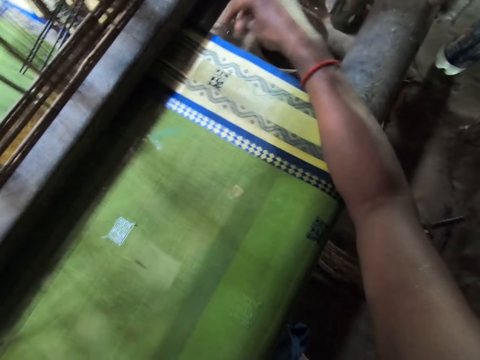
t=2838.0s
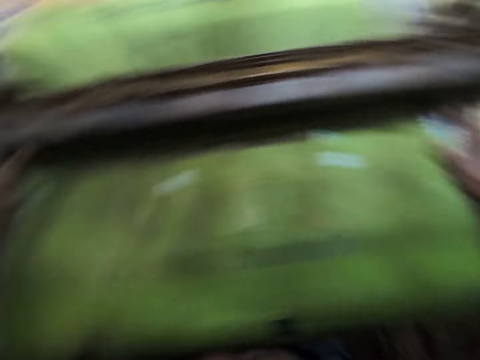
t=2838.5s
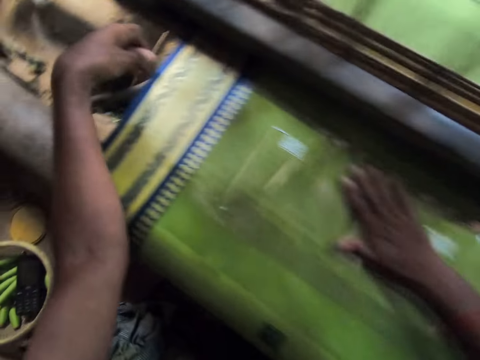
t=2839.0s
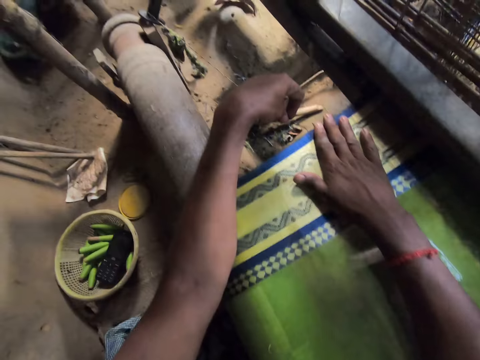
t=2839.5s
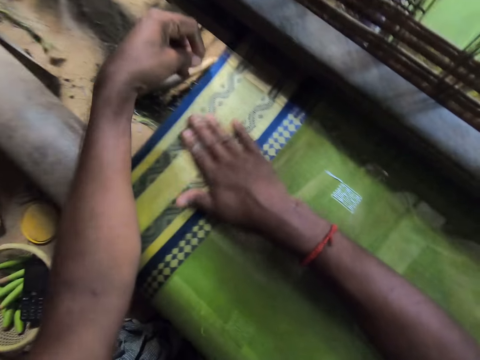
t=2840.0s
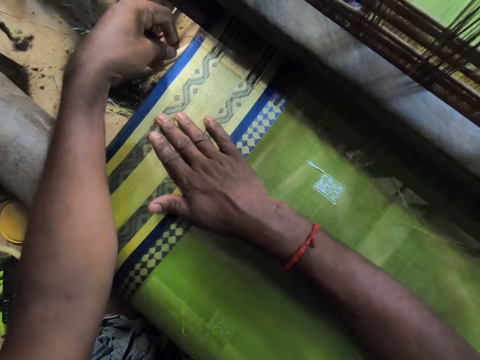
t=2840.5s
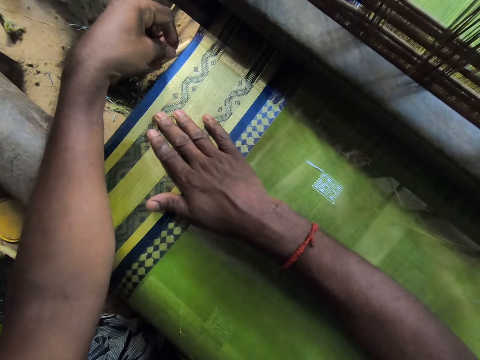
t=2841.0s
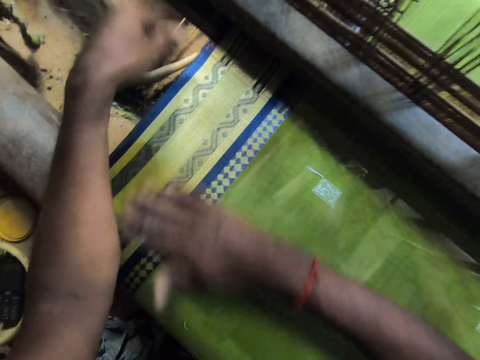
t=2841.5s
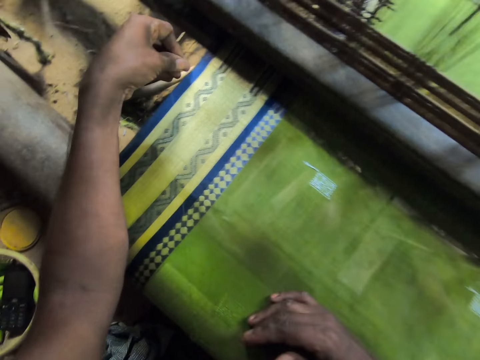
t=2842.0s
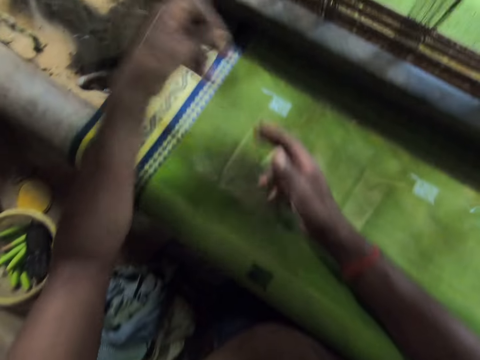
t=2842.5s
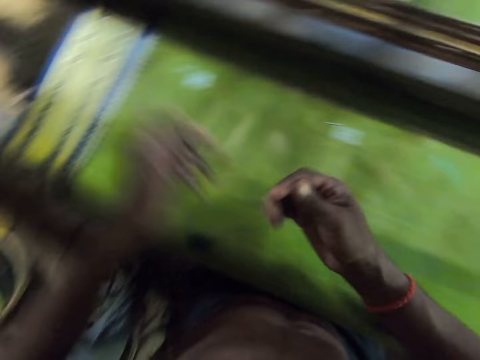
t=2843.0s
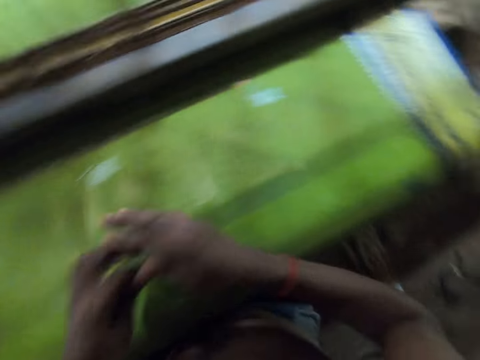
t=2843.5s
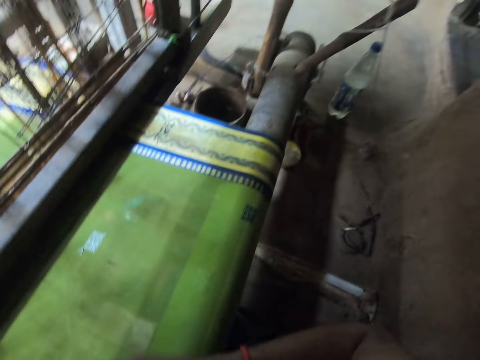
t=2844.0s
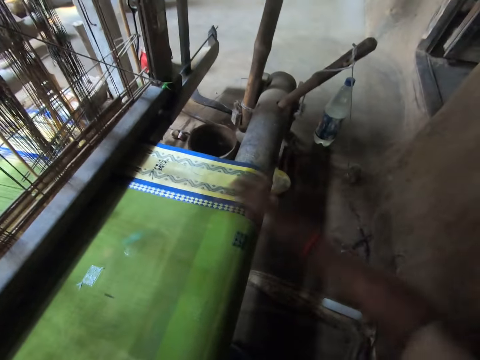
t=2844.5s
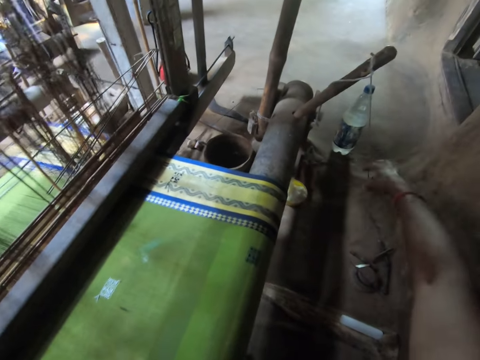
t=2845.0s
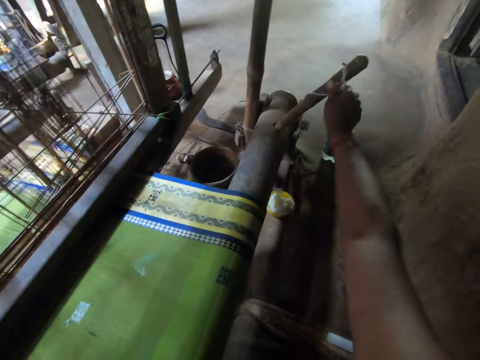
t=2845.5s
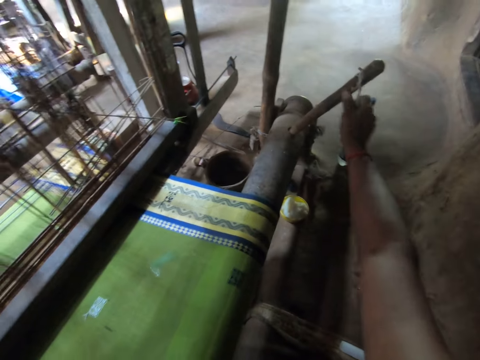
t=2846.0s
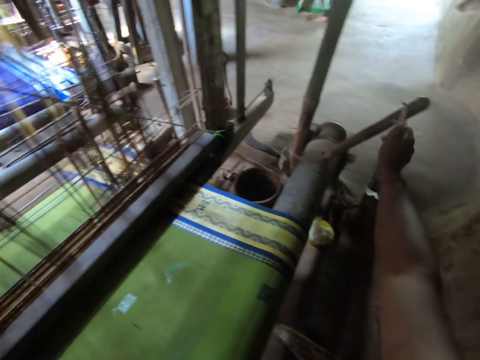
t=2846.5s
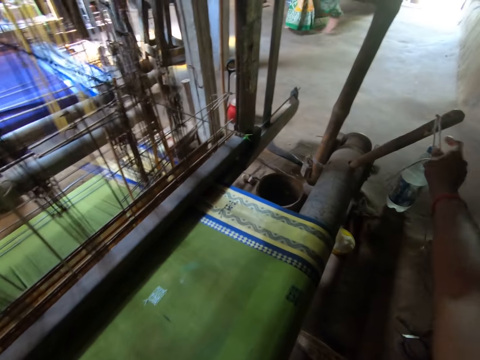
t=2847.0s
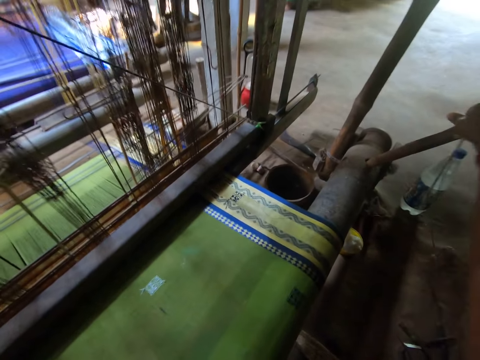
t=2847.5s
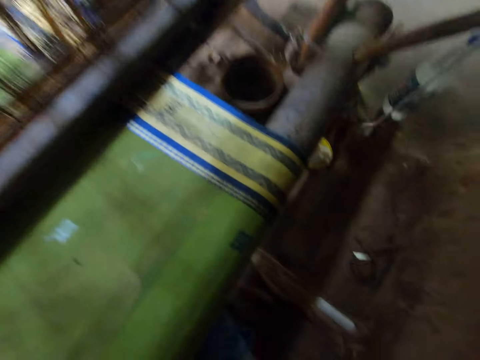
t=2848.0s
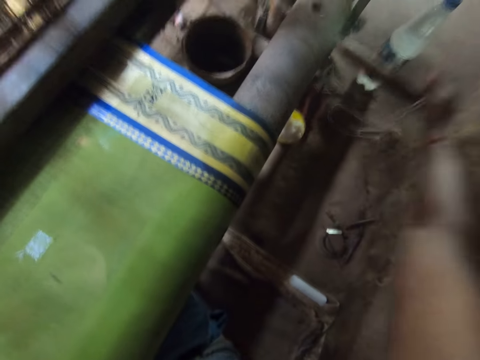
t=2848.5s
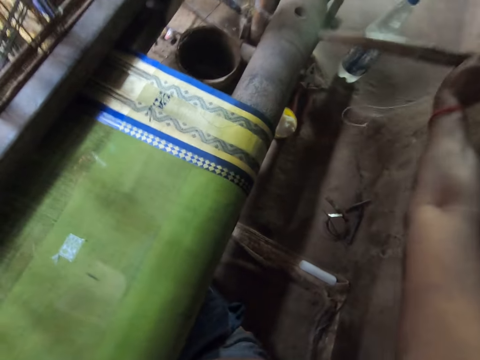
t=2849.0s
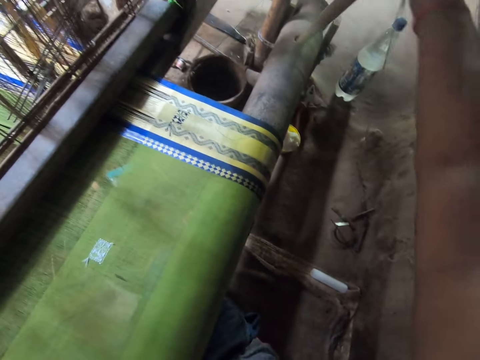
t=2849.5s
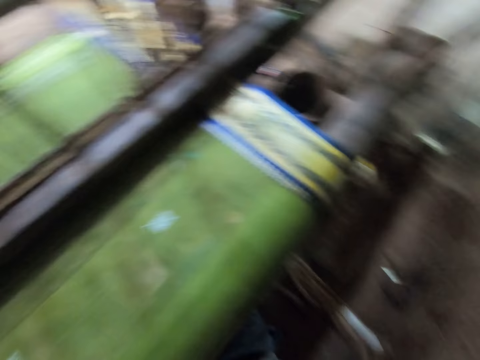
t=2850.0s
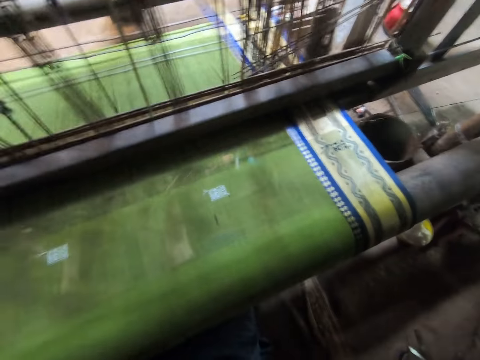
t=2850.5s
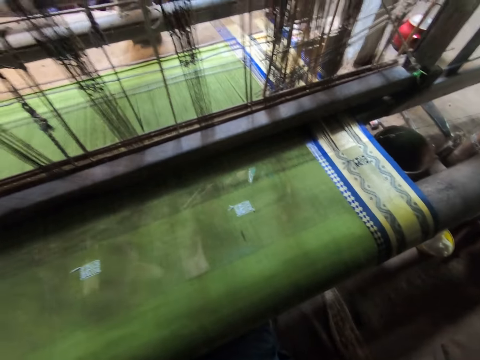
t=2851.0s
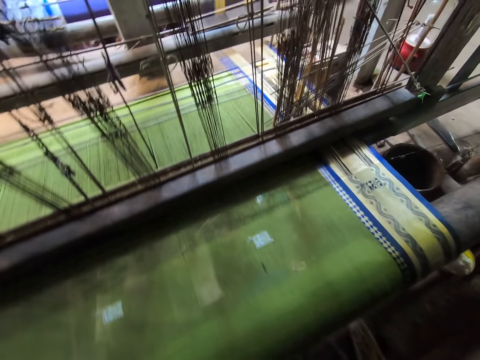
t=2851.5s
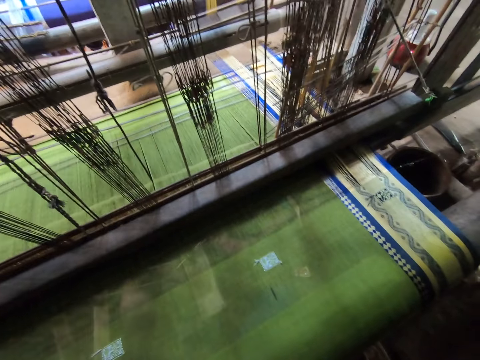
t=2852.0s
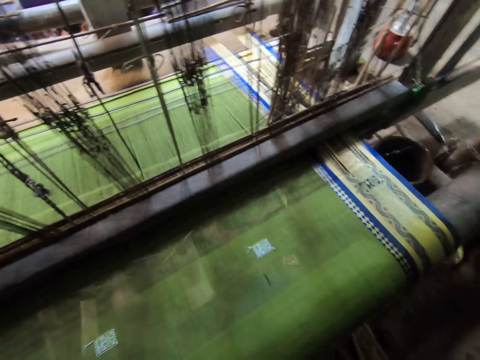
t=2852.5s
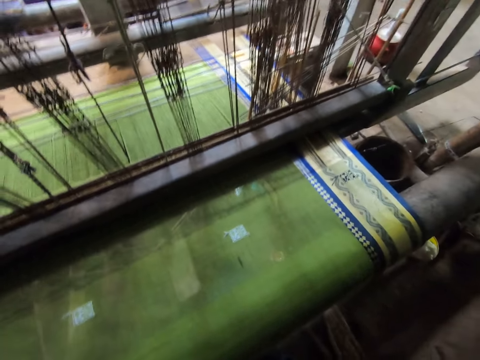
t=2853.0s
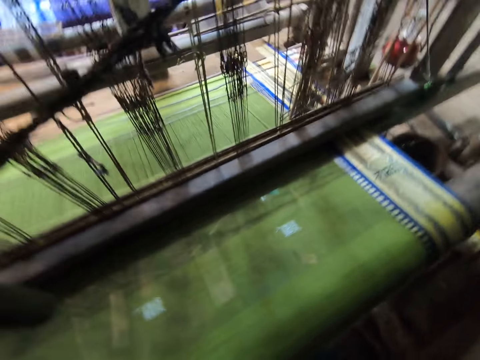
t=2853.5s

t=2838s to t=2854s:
The camera wearer turns around. He adjusts the warp beam with his left hand. He holds a thread. He turns around. He adjusts a thread on a rod with his right hand. He holds the thread. He adjusts the rod with his right hand. He adjusts a loom machine. He turns around.

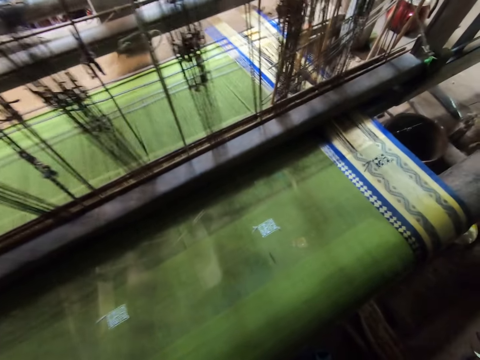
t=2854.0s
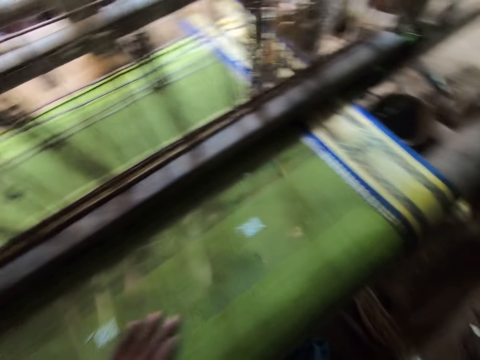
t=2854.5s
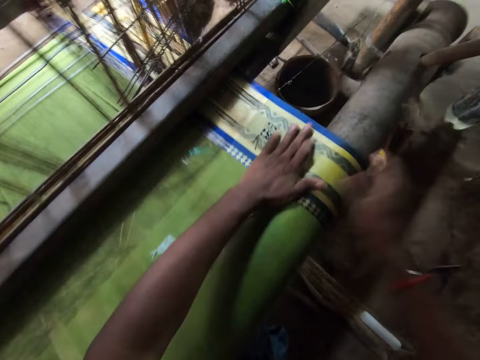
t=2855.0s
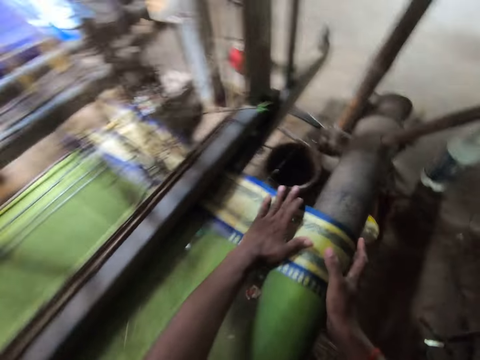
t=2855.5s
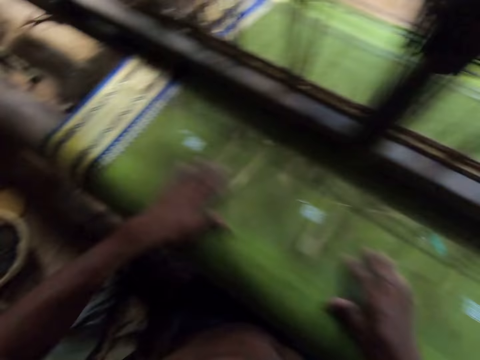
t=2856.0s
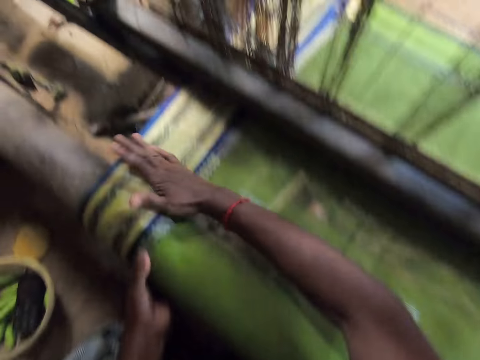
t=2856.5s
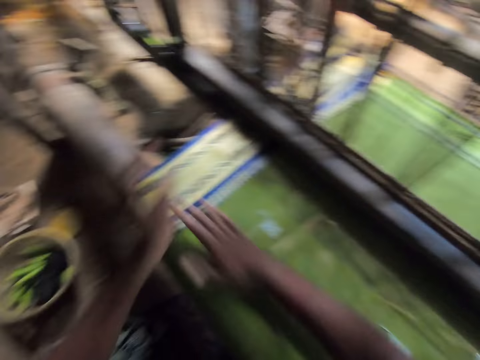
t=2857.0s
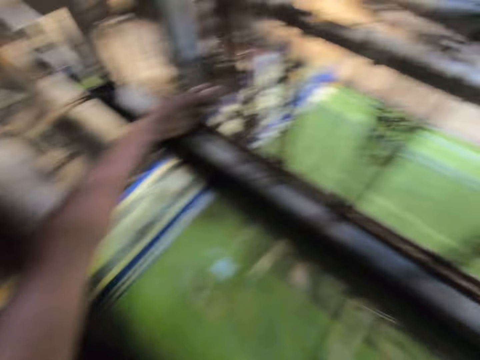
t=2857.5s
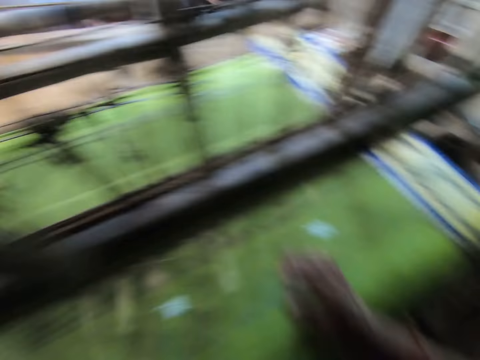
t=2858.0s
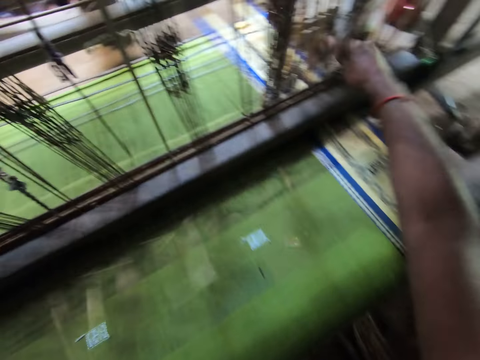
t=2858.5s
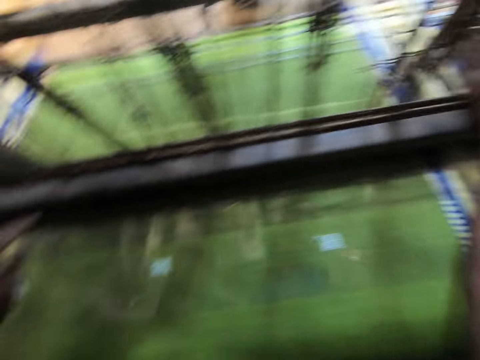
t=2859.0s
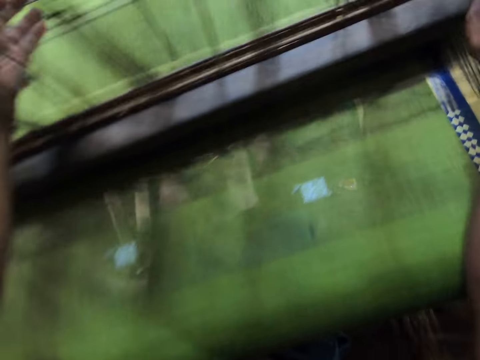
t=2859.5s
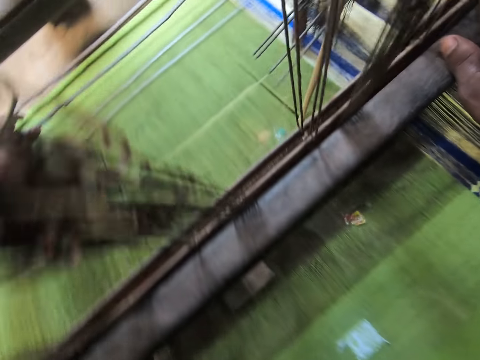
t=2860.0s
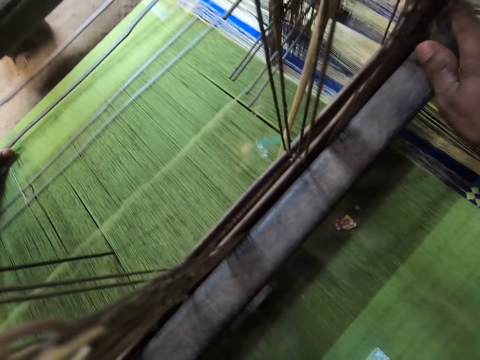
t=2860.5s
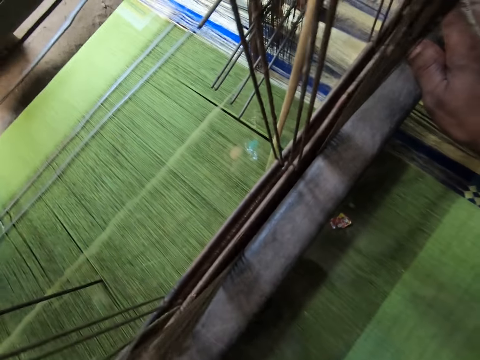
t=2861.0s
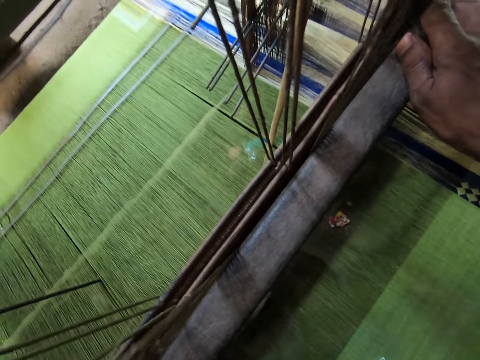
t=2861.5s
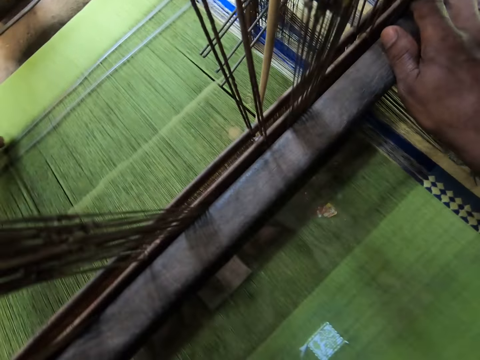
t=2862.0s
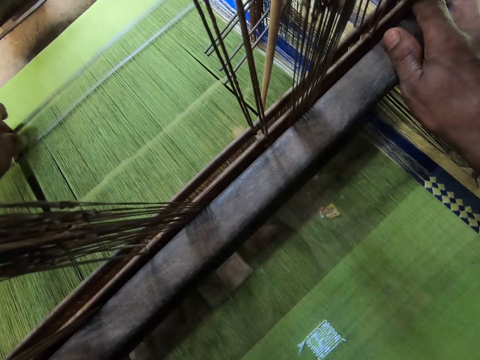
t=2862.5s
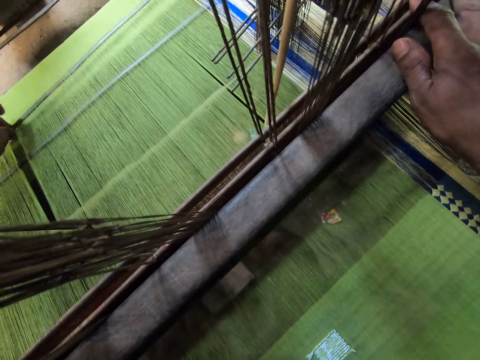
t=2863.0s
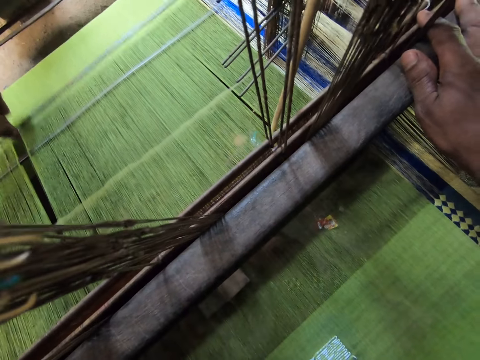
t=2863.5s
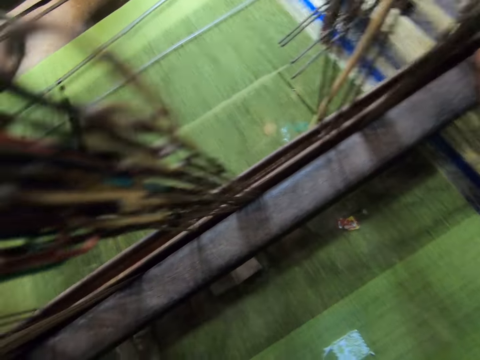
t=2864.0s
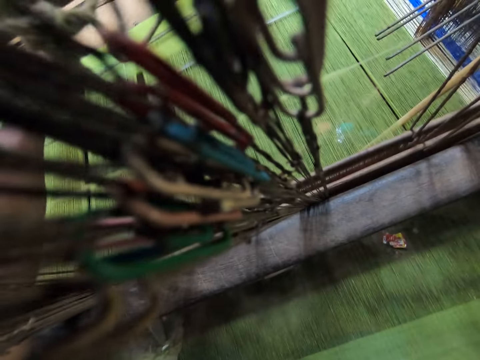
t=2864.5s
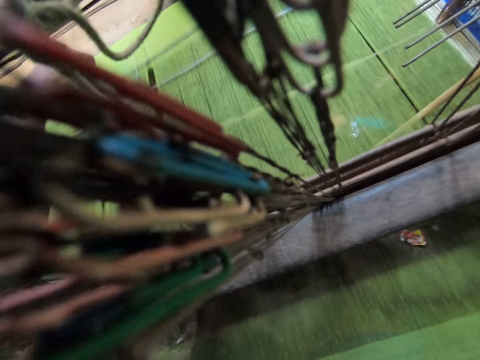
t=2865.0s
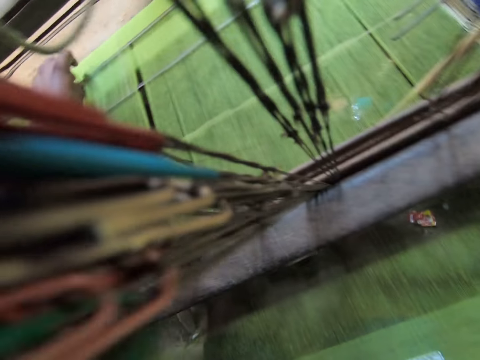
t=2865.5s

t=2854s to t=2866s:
The camera wearer smoothens the cloth on the loom with his left hand. He adjusts a carpet on the loom. He smoothens the cloth on the loom with his right hand. He turns around. He pushes the warp threads with both hands. He sews the carpet with the loom.
